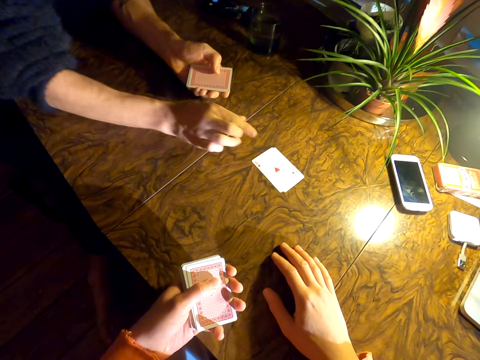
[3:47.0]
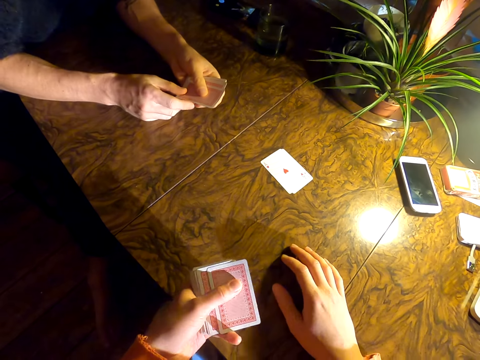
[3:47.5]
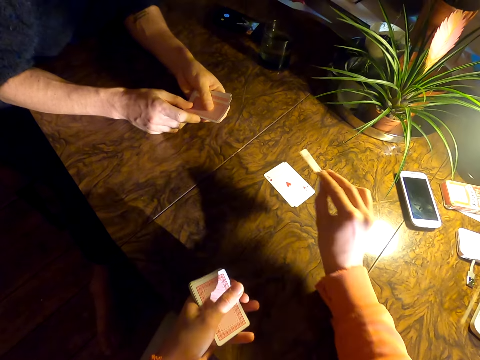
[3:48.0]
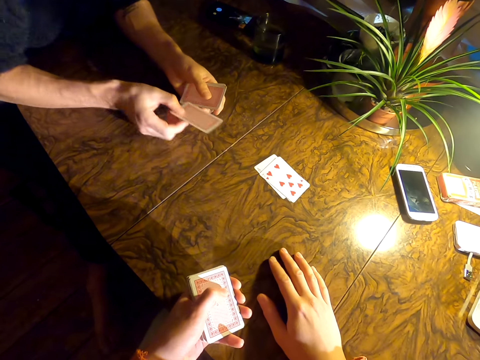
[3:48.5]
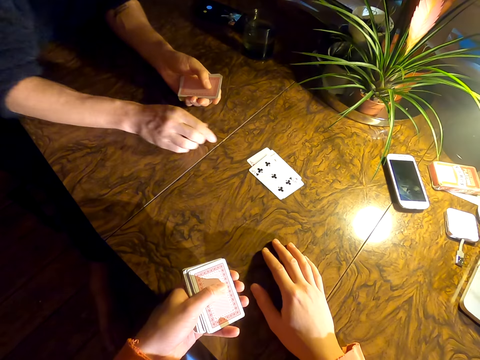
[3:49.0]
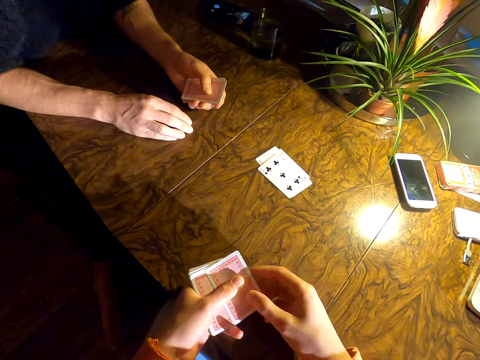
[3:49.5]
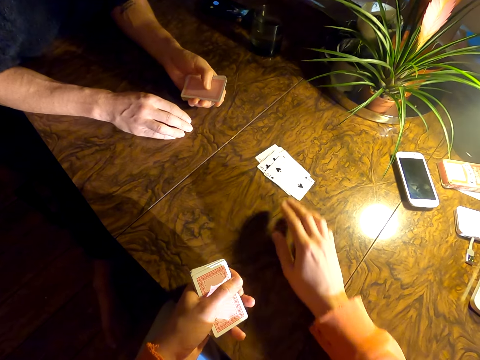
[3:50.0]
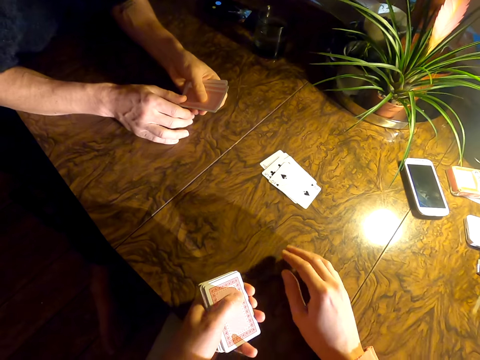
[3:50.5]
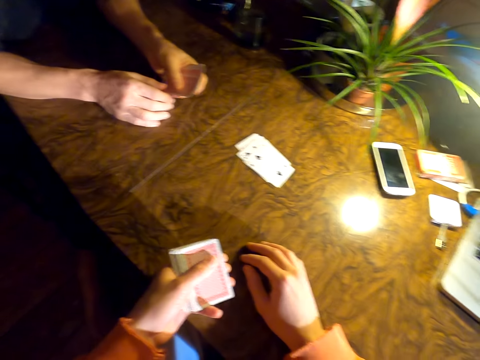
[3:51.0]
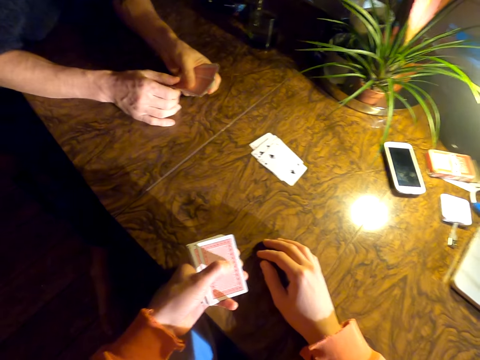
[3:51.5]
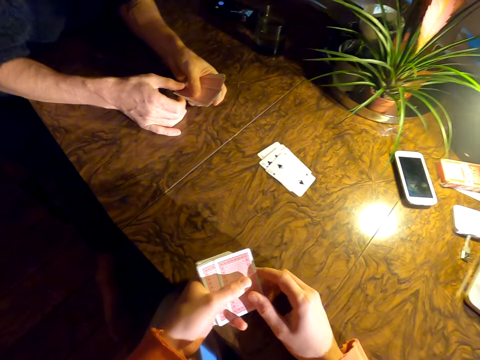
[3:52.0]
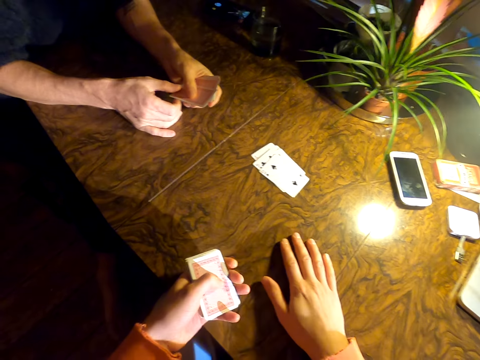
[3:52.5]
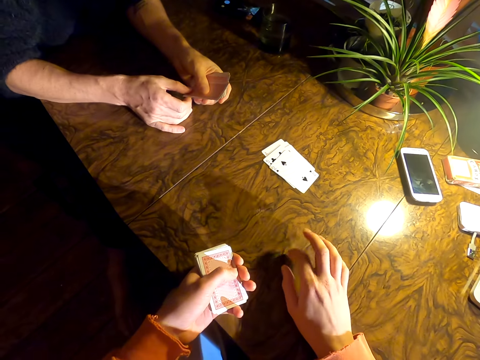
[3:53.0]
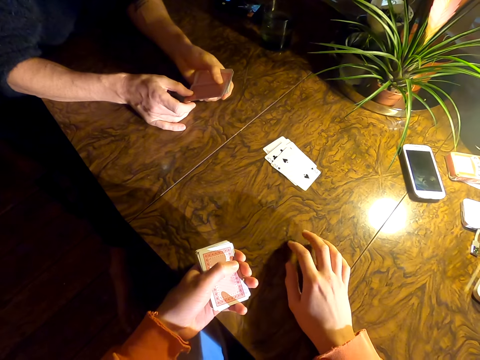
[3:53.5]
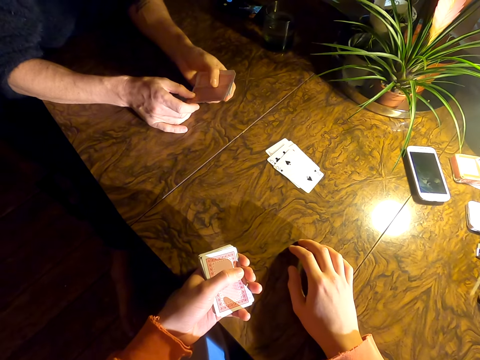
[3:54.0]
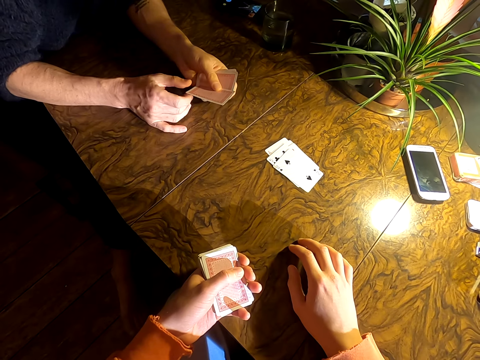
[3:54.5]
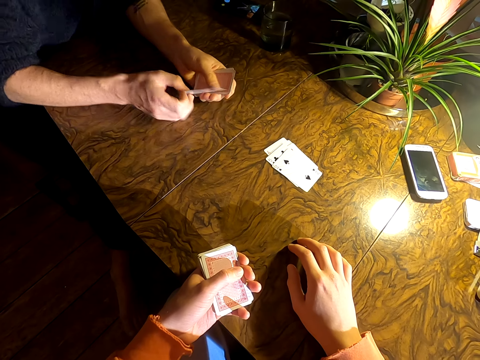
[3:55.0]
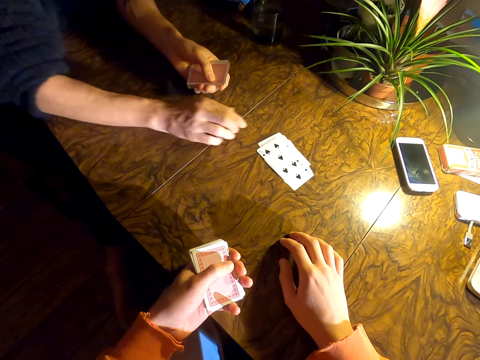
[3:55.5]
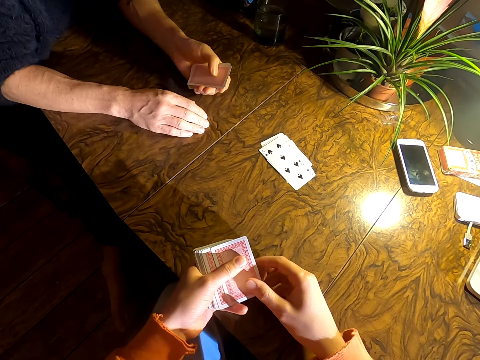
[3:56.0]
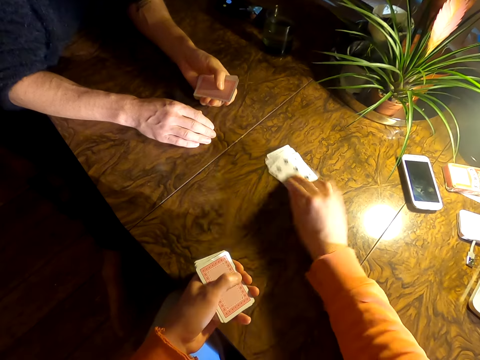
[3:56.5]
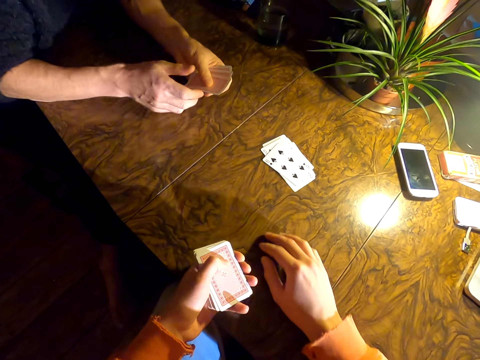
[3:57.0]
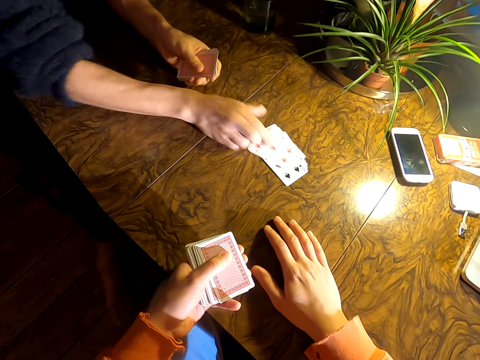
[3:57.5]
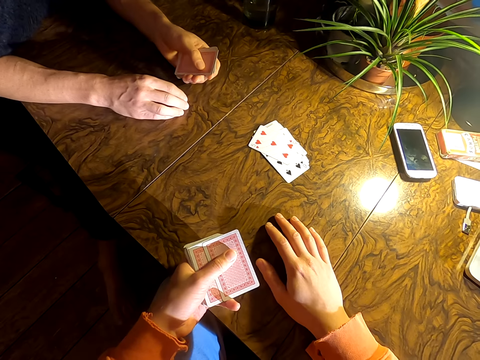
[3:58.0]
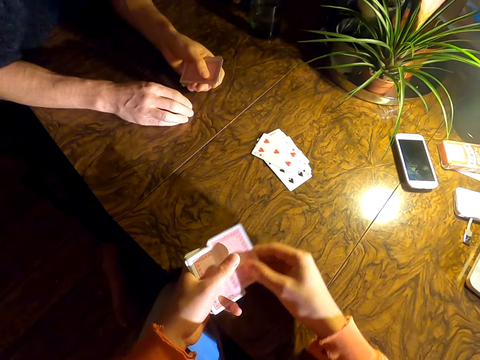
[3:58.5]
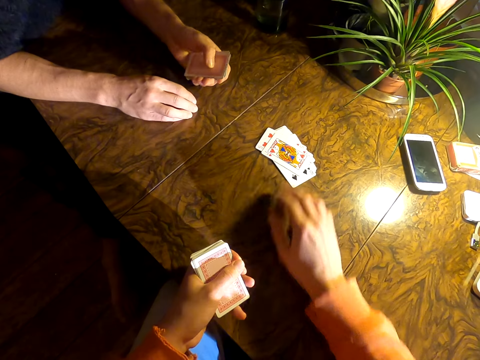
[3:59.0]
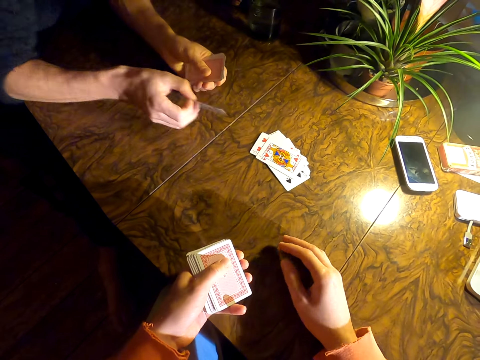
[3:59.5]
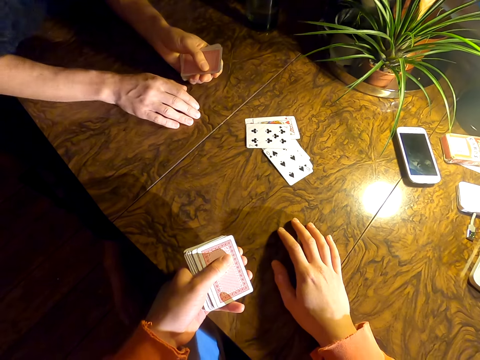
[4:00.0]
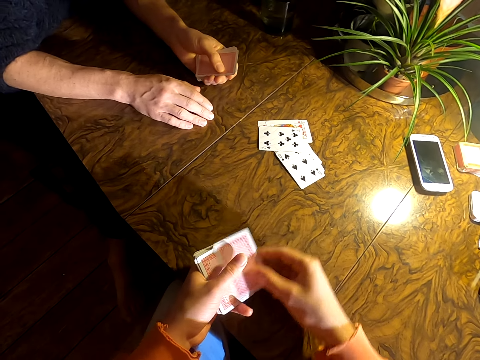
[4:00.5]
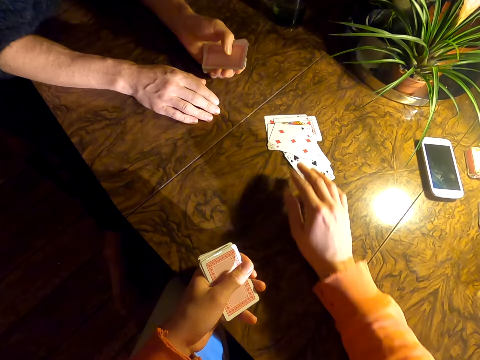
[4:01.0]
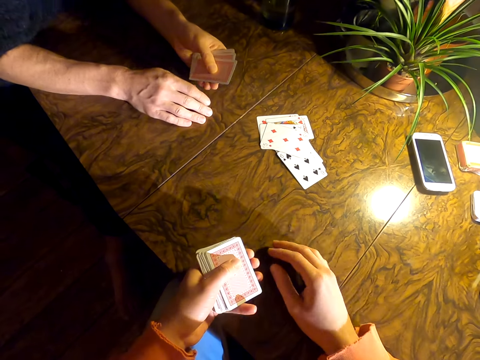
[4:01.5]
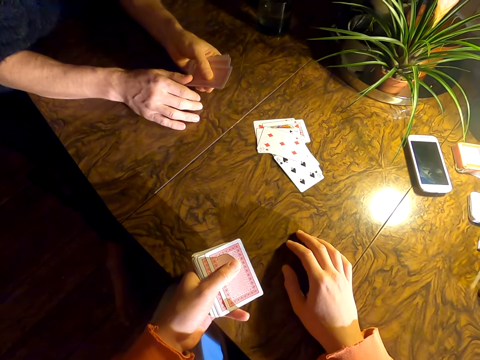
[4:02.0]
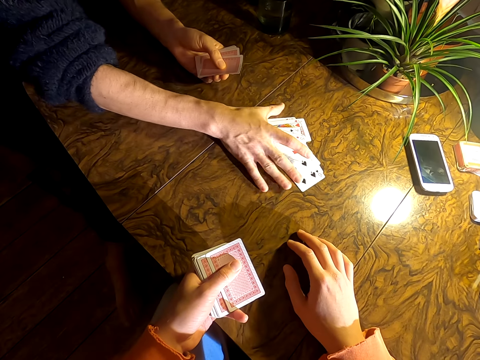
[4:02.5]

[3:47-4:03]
A man puts down a card. The camera wearer puts down a card. The man puts down a card. The camera wearer puts down a card. They talk to the man. The man puts down a card. The camera wearer puts down a card. The man puts down a card. The camera wearer puts down a card. The man puts down a card. The camera wearer puts down a card.

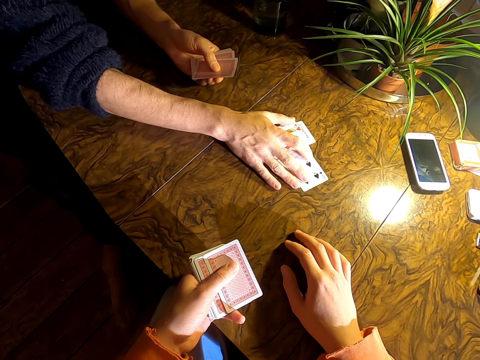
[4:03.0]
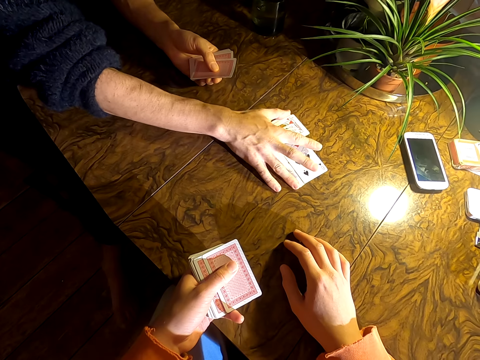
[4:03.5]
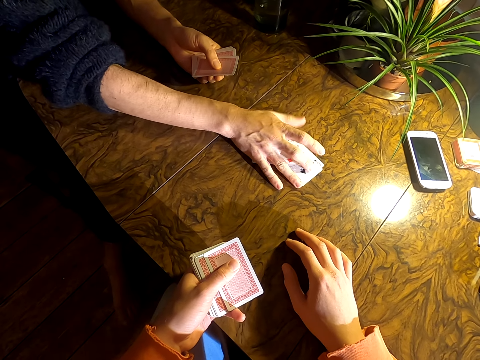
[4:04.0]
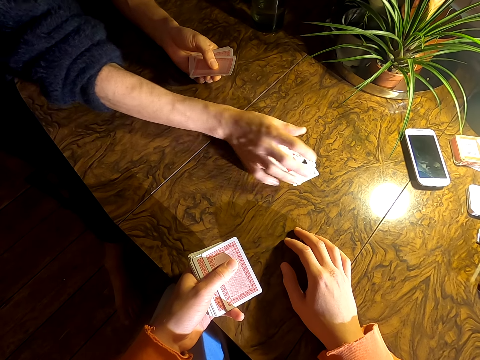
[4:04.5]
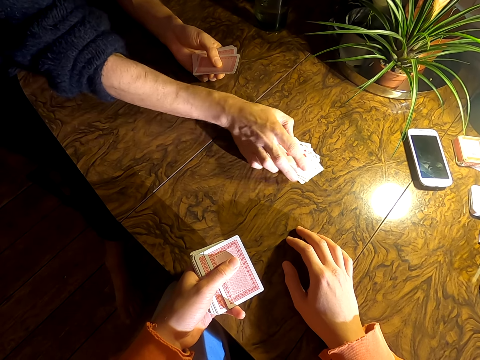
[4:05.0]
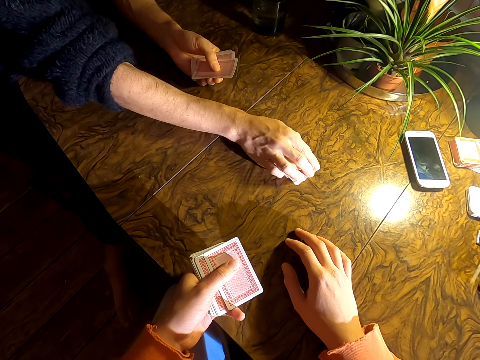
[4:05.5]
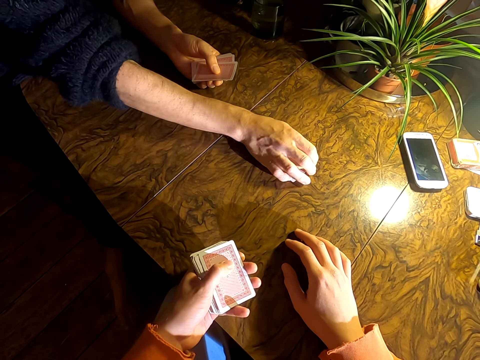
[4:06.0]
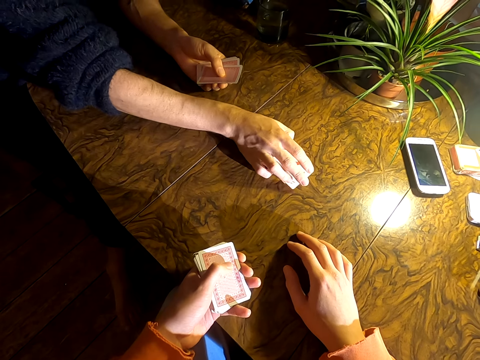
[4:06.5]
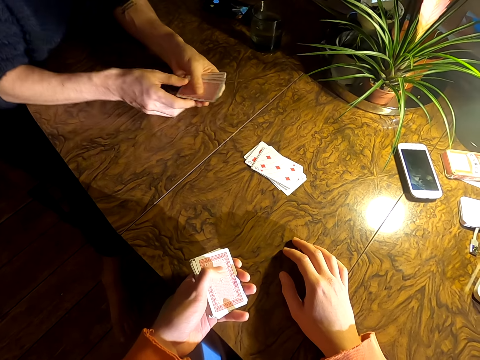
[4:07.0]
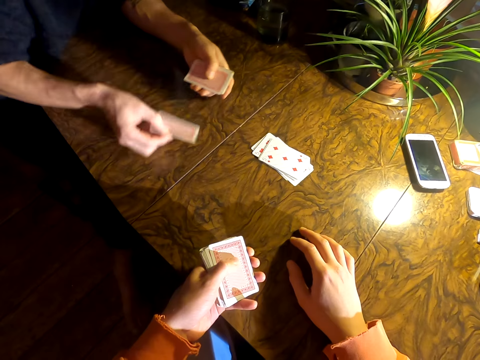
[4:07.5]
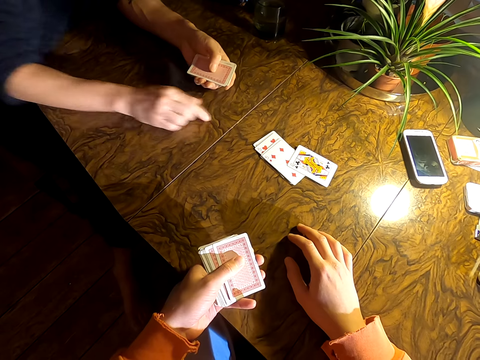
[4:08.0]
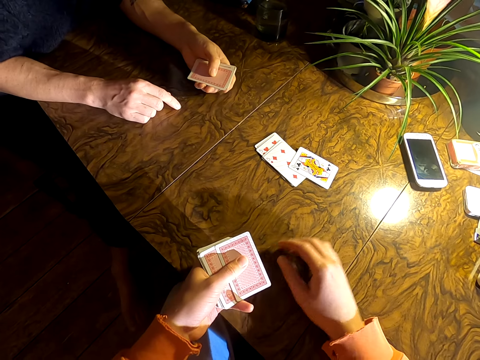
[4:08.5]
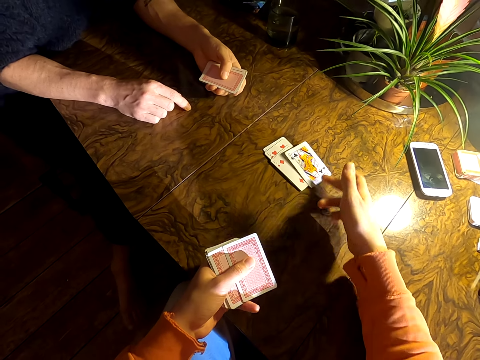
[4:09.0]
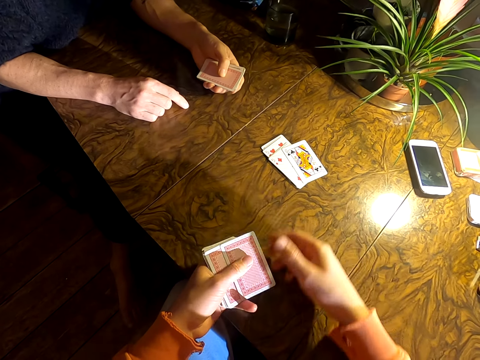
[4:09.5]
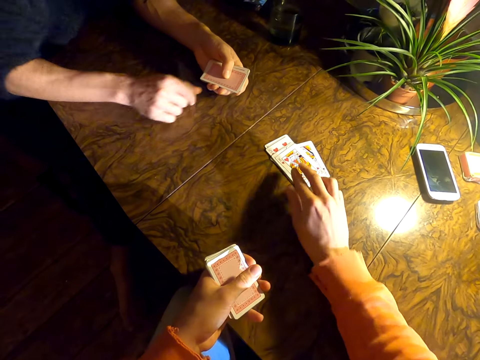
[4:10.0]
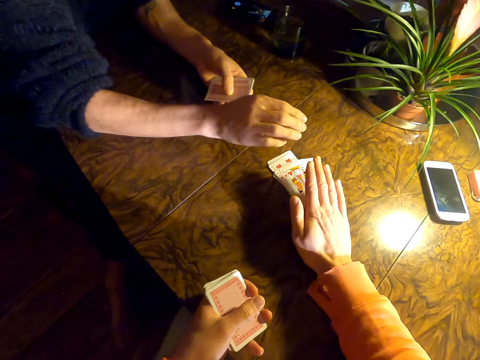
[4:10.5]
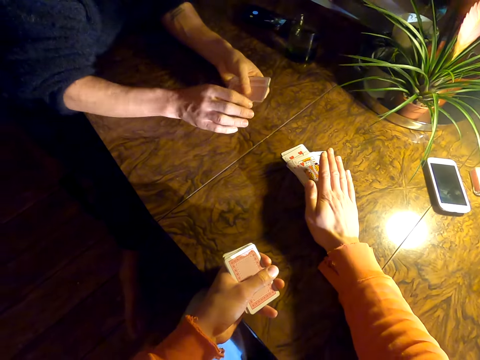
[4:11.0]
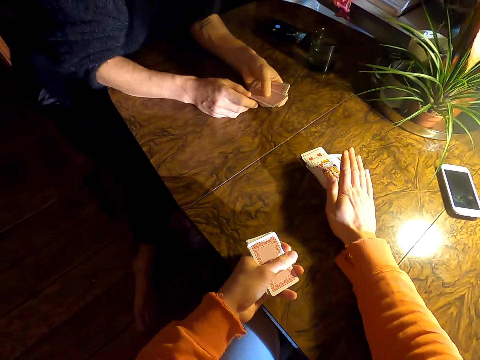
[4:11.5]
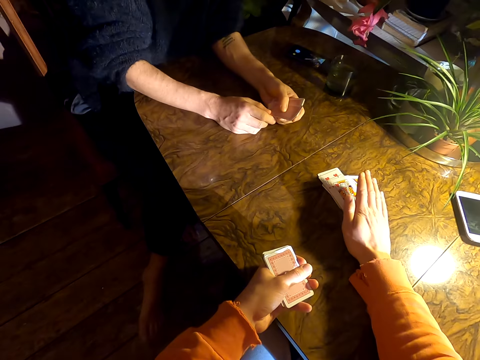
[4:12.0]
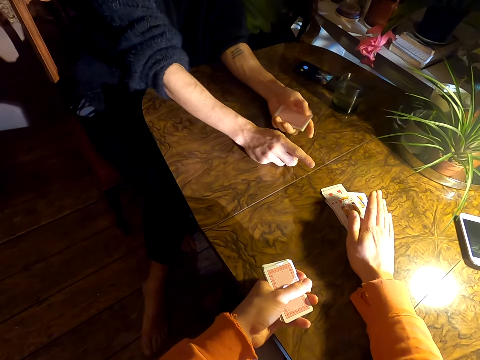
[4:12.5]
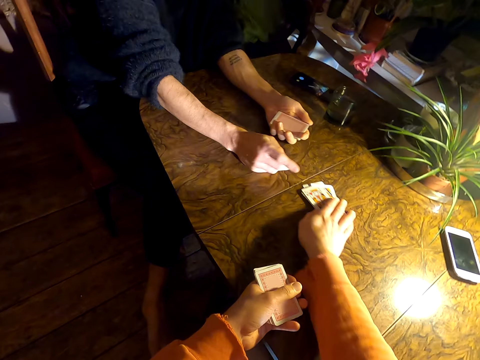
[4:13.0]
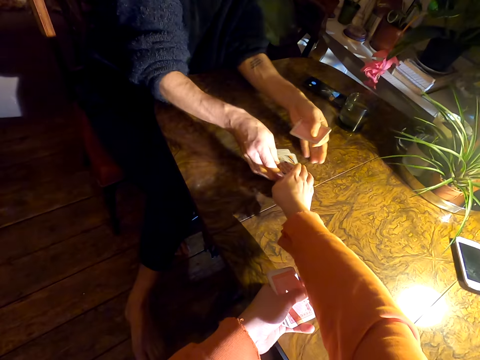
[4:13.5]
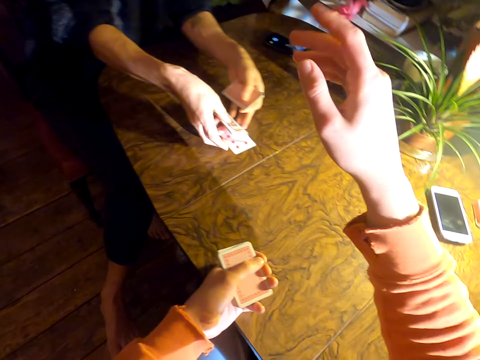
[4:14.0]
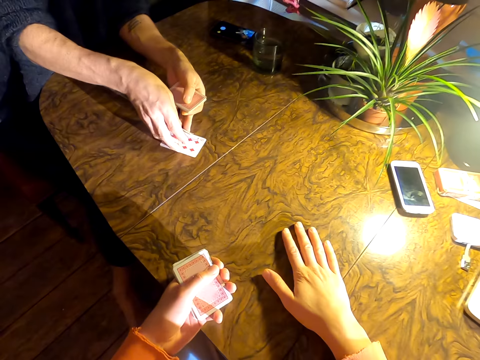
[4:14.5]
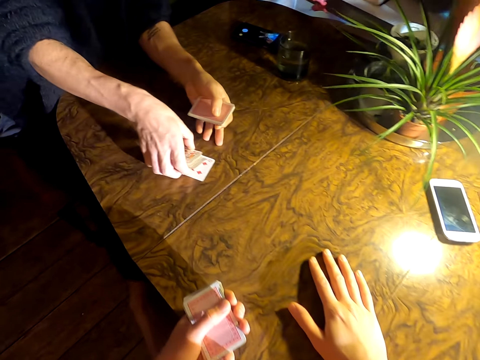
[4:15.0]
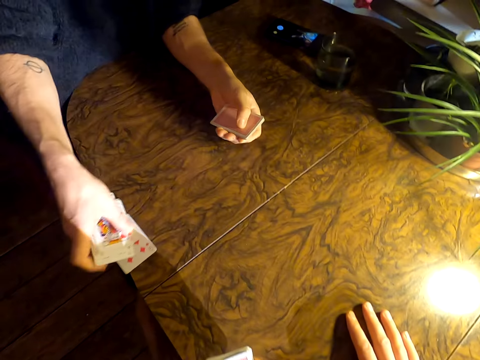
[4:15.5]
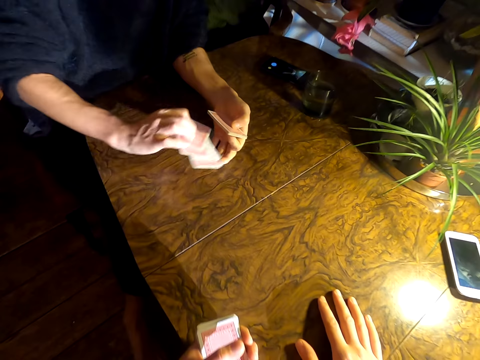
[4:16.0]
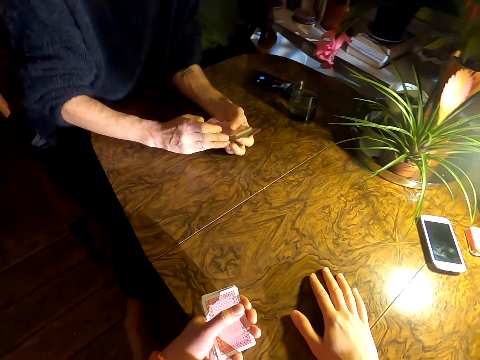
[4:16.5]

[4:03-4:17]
The camera wearer touches the cards and aligns the cards on the table. They play cards with a man. The man puts down a card. The camera wearer moves the card on the table. They play cards with the man, move the cards, and raise a hand with the man. They move the cards on the table. The man picks the cards.
